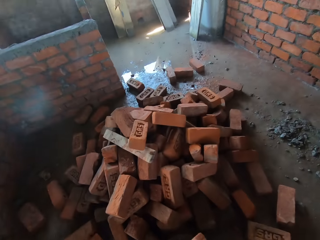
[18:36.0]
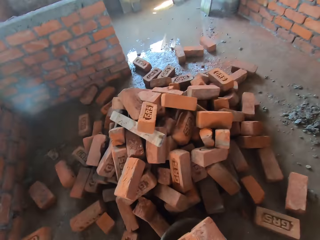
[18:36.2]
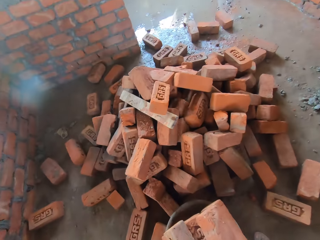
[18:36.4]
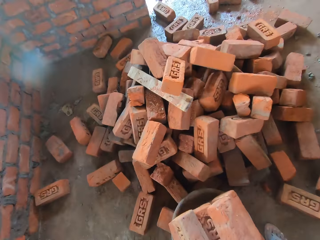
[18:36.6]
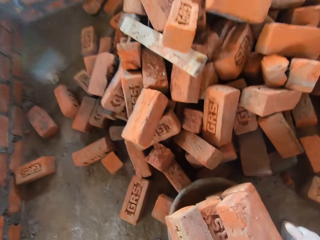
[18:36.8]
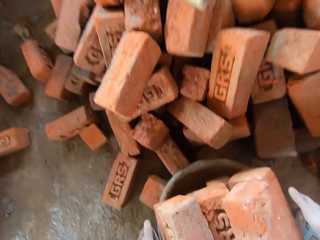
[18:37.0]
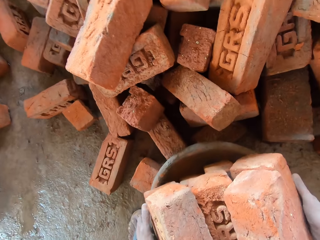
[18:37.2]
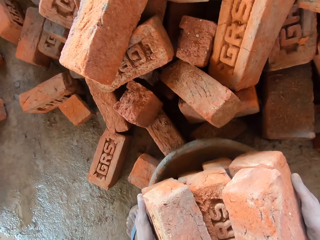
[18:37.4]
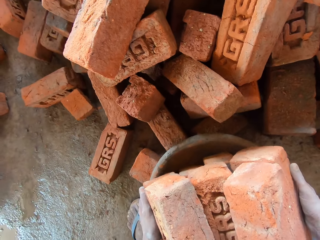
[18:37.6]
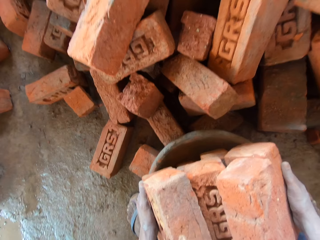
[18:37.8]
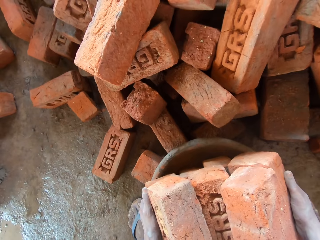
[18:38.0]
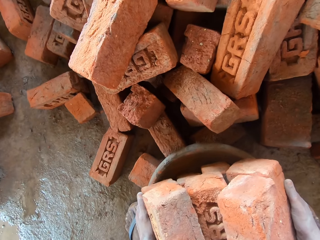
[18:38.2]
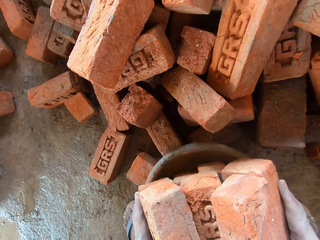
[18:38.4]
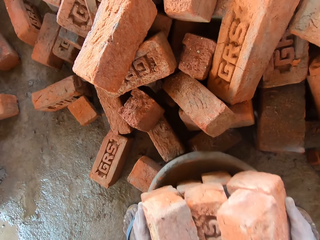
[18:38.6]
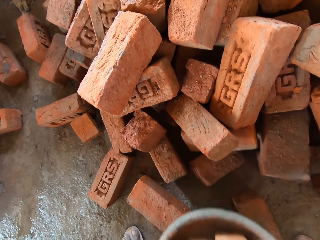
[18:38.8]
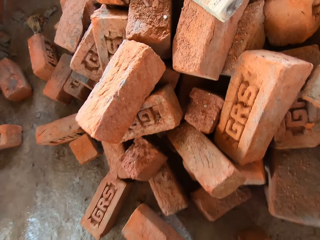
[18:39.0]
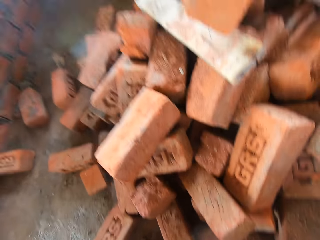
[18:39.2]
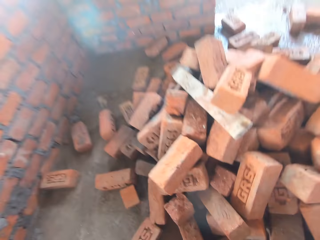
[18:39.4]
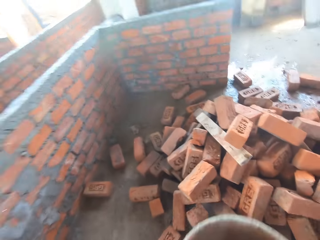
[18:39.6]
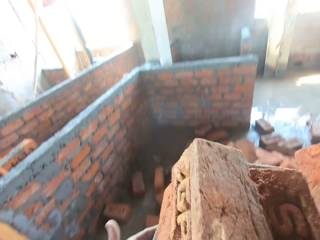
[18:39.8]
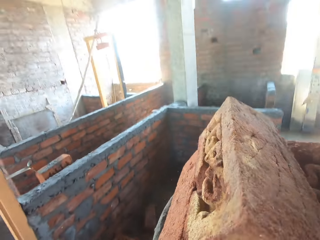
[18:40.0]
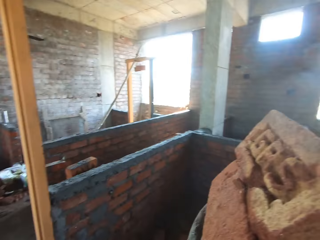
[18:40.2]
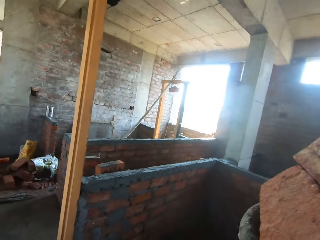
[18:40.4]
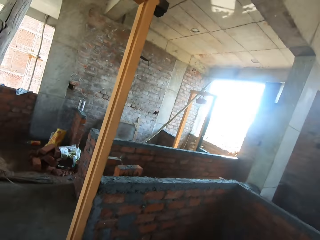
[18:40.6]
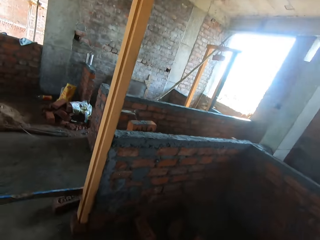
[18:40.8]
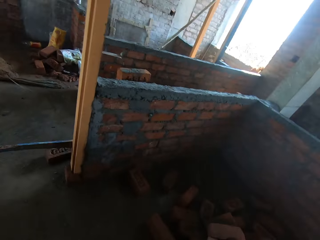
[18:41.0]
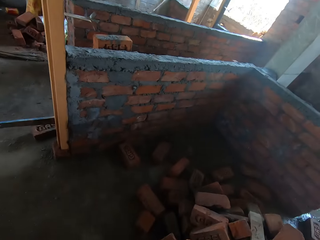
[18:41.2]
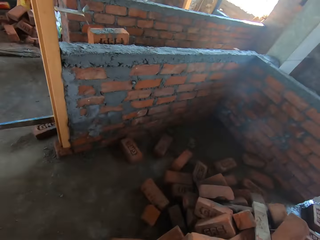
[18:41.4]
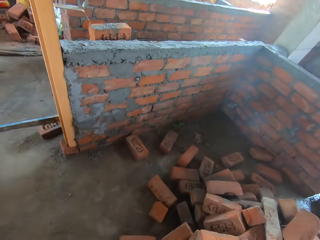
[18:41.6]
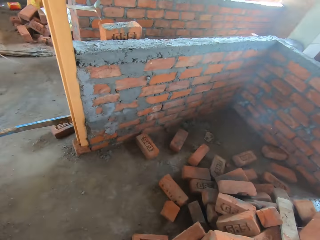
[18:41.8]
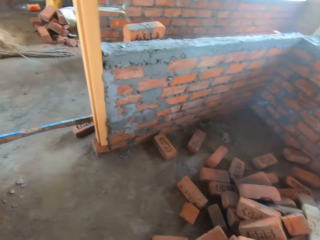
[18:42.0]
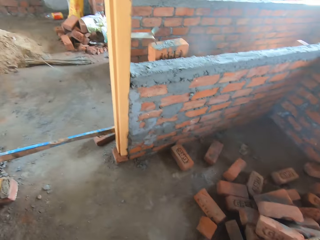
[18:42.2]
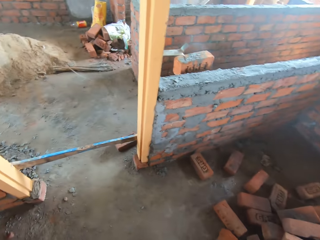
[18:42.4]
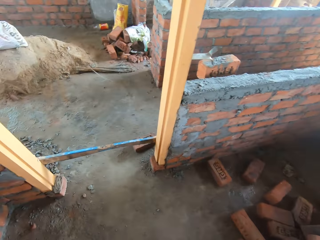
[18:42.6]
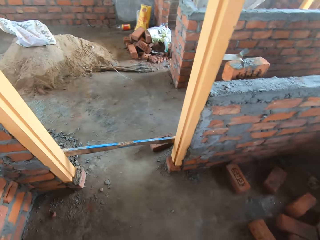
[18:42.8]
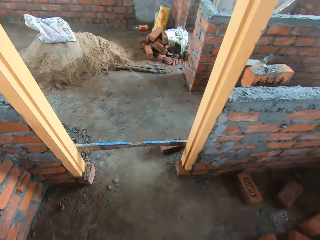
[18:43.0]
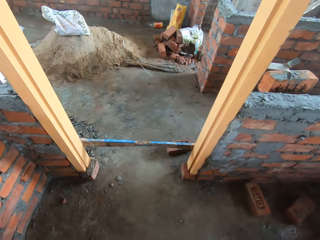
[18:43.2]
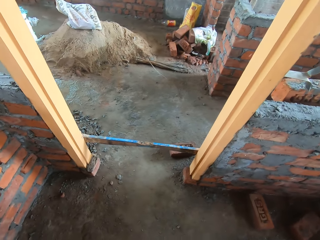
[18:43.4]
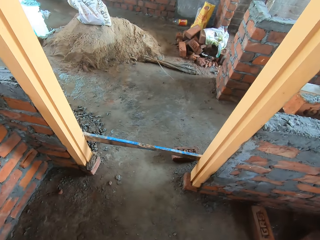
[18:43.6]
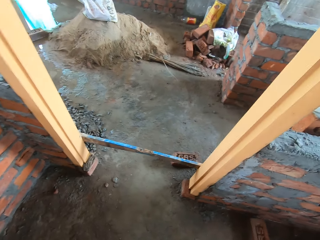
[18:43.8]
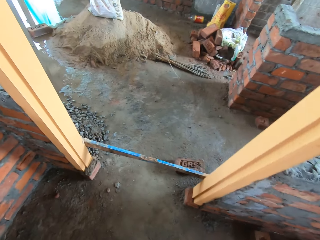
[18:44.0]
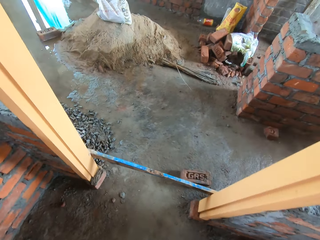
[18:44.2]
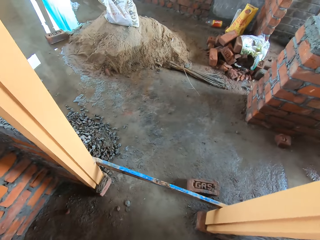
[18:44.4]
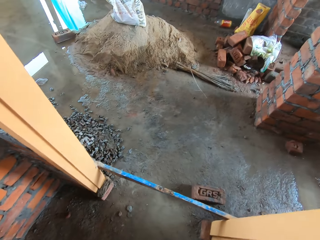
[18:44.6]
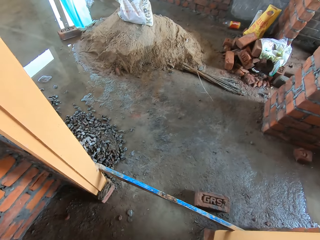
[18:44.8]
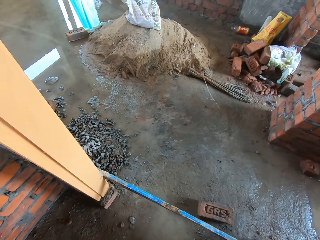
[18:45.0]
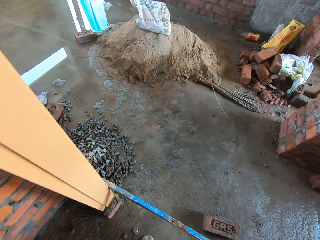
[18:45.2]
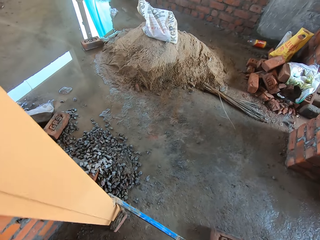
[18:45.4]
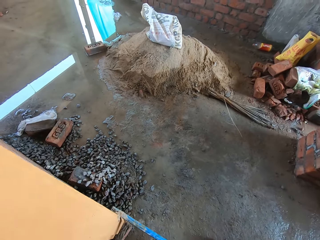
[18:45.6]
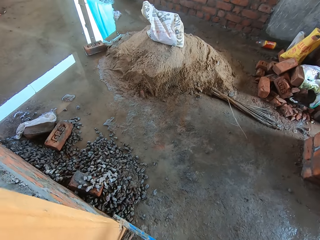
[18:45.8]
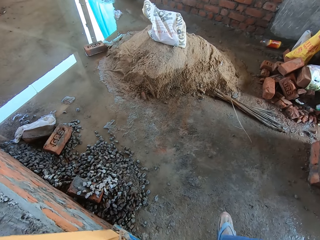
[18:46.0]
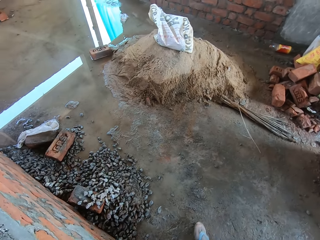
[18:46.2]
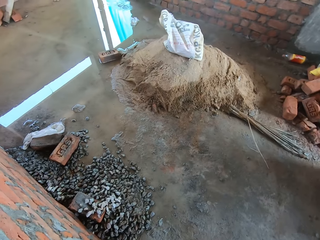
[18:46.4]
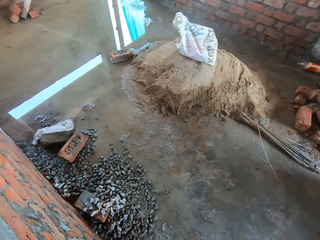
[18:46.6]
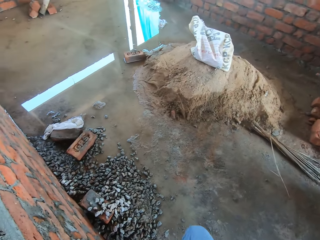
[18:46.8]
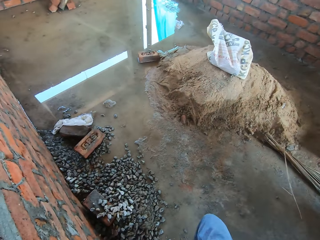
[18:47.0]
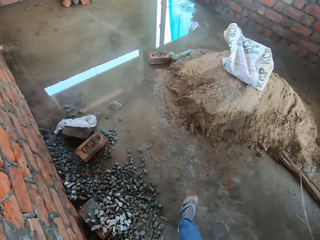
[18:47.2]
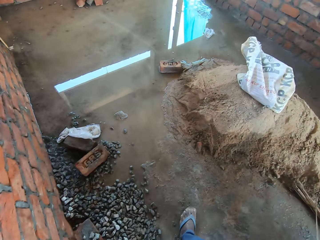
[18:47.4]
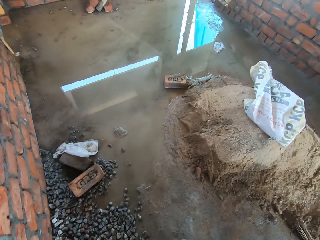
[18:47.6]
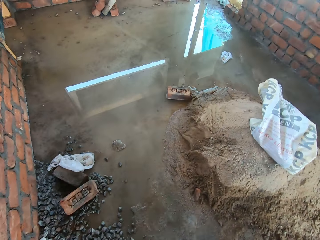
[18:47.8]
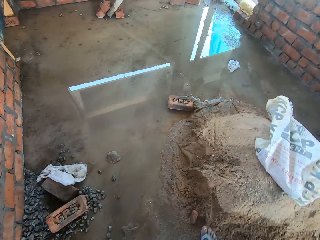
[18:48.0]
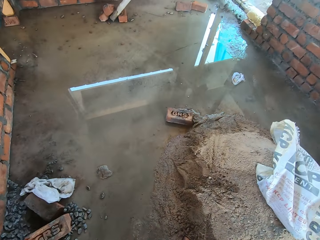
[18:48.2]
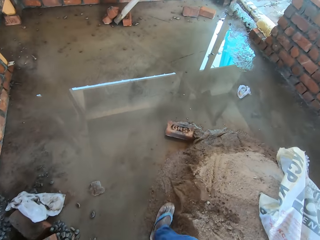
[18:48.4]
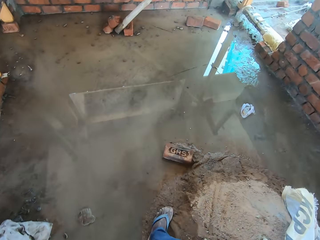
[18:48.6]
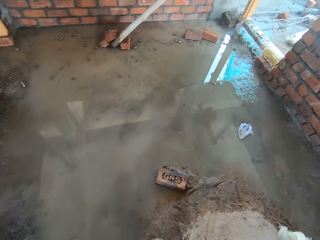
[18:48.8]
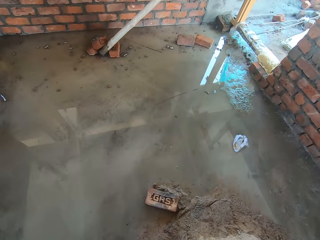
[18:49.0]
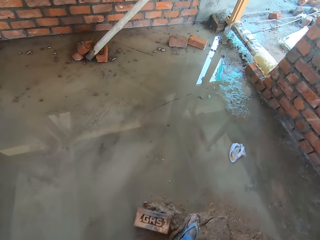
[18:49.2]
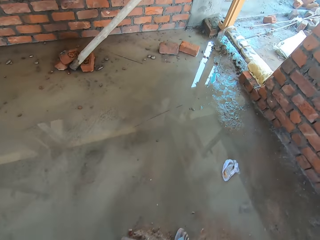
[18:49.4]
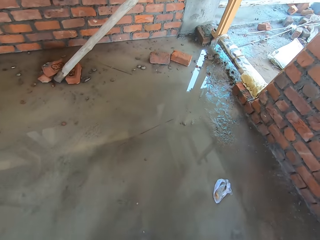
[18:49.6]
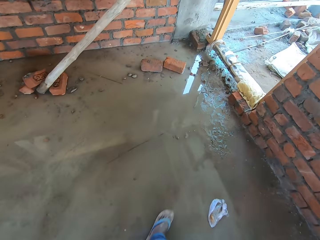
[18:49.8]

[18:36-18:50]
The camera wearer picks up a tray with bricks. They carry a basin. They walk around. They walk in the building.

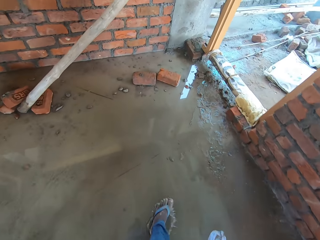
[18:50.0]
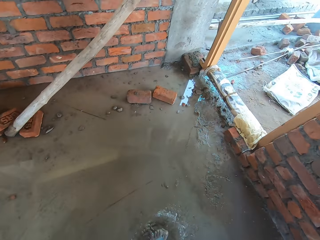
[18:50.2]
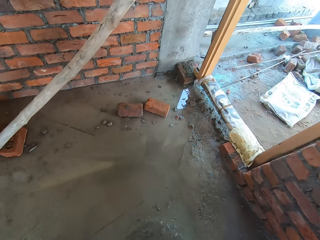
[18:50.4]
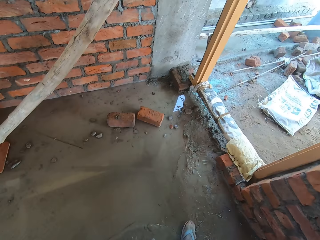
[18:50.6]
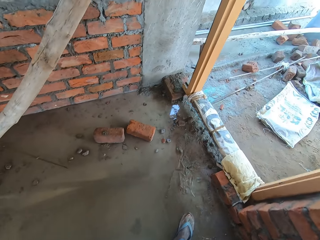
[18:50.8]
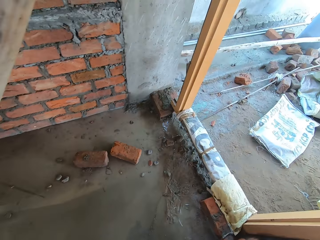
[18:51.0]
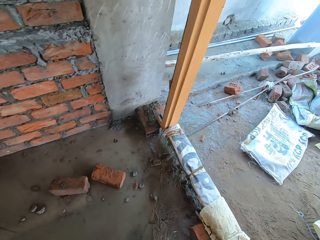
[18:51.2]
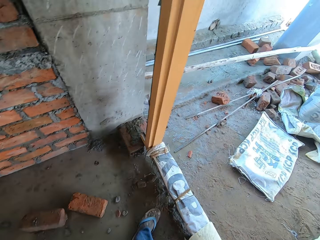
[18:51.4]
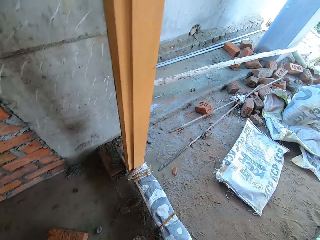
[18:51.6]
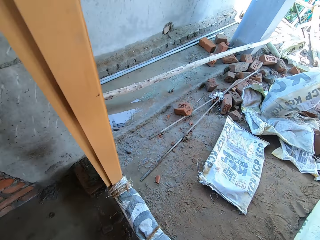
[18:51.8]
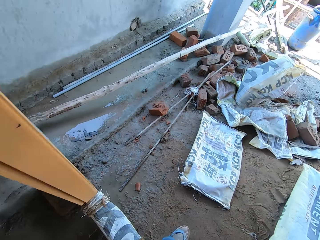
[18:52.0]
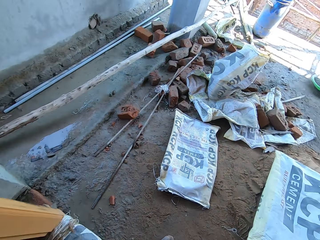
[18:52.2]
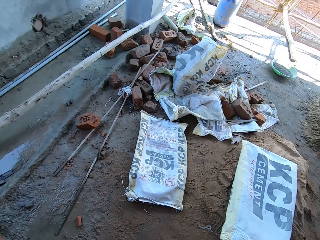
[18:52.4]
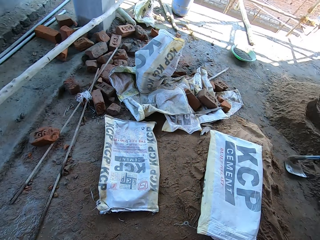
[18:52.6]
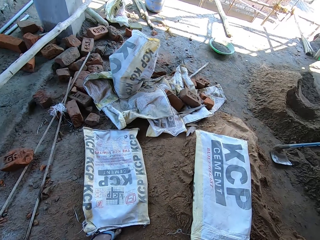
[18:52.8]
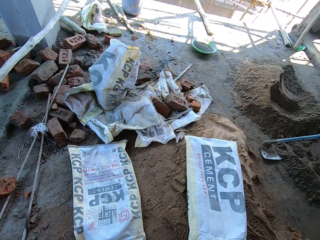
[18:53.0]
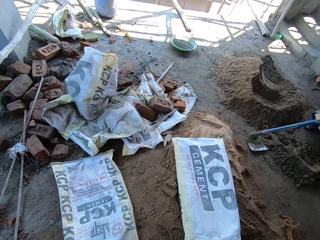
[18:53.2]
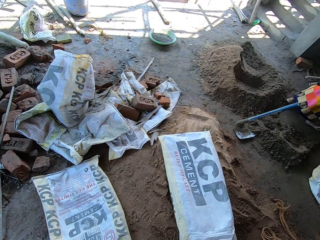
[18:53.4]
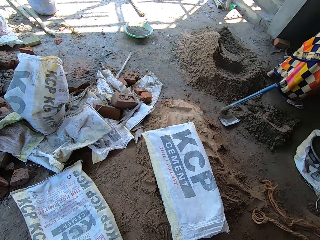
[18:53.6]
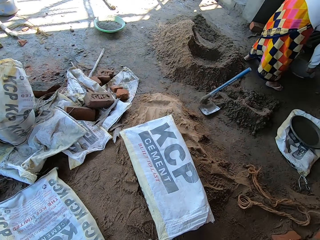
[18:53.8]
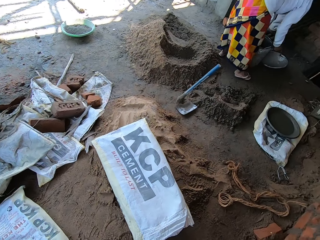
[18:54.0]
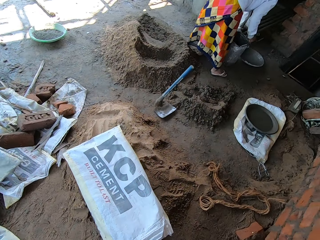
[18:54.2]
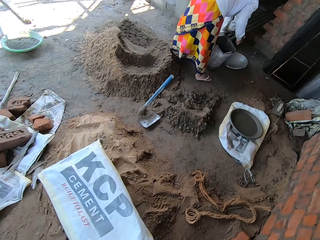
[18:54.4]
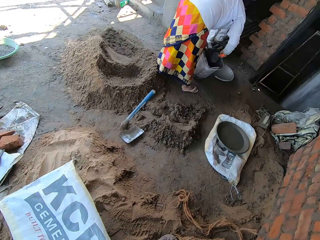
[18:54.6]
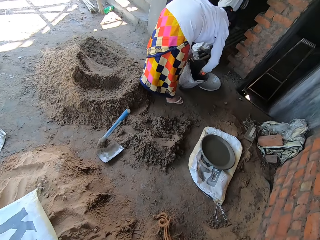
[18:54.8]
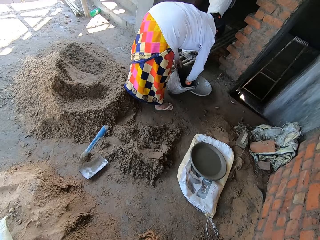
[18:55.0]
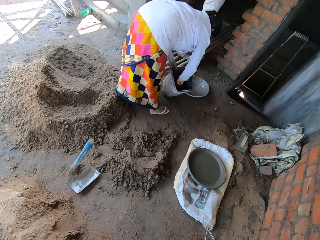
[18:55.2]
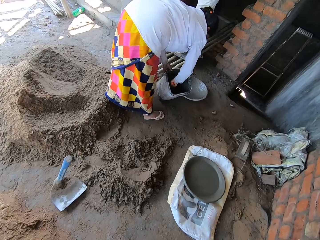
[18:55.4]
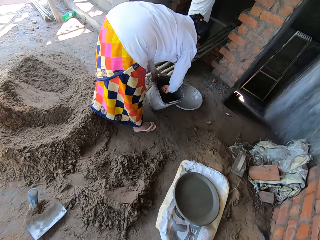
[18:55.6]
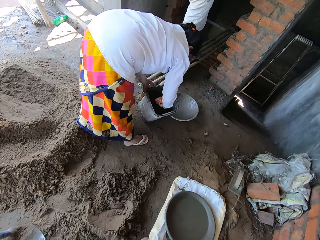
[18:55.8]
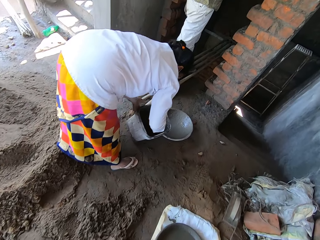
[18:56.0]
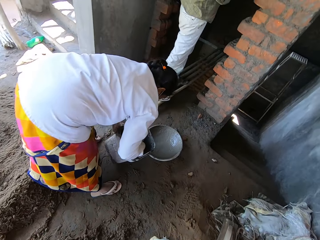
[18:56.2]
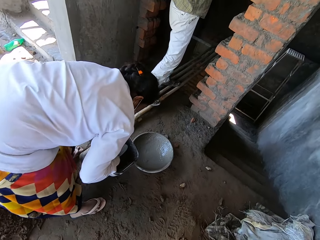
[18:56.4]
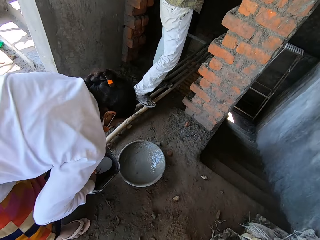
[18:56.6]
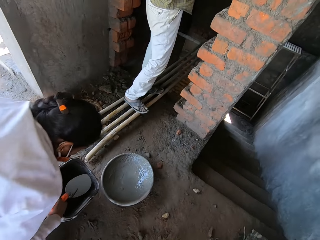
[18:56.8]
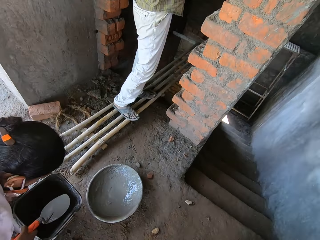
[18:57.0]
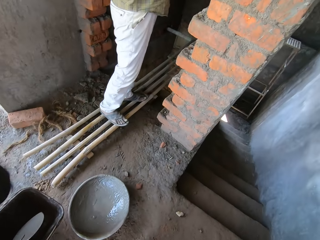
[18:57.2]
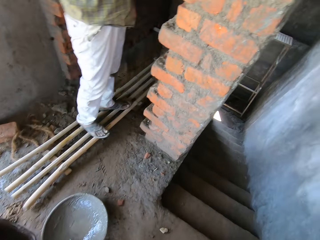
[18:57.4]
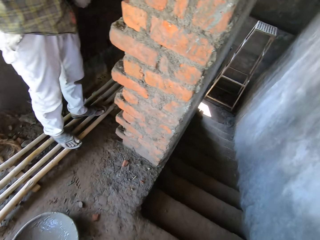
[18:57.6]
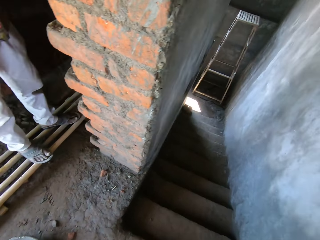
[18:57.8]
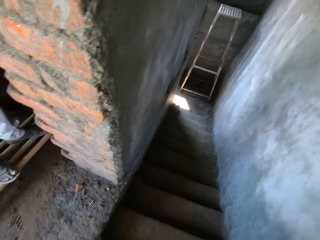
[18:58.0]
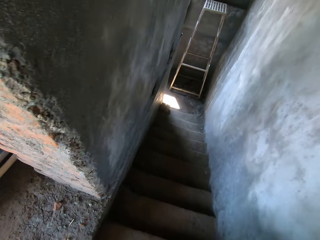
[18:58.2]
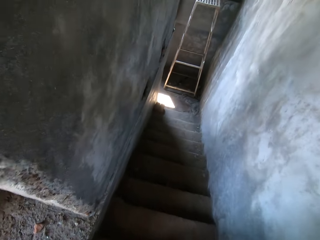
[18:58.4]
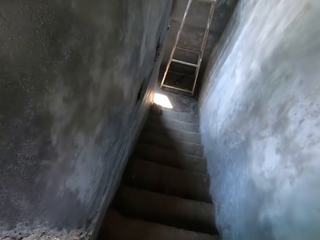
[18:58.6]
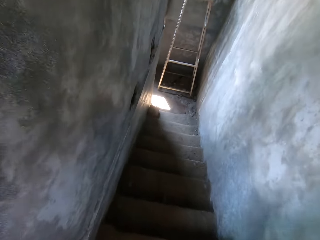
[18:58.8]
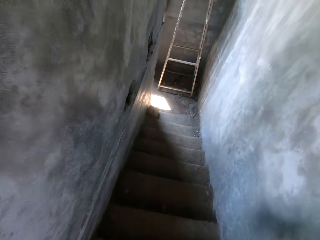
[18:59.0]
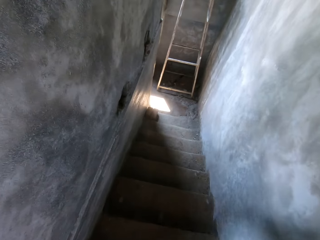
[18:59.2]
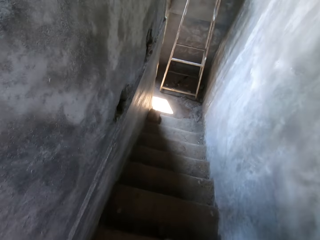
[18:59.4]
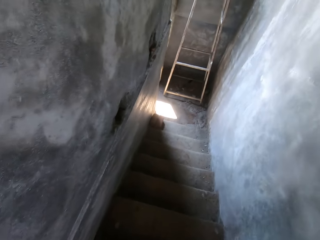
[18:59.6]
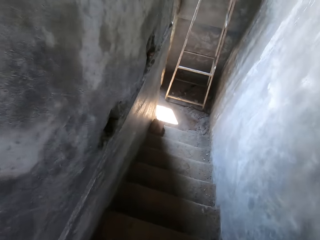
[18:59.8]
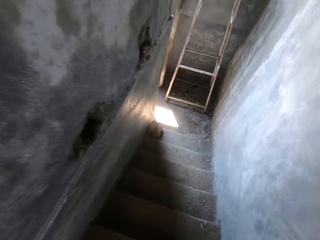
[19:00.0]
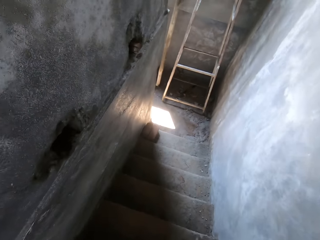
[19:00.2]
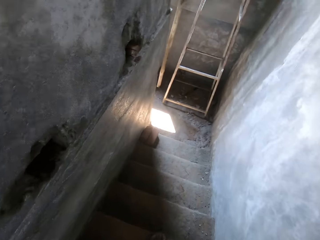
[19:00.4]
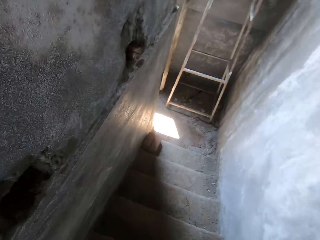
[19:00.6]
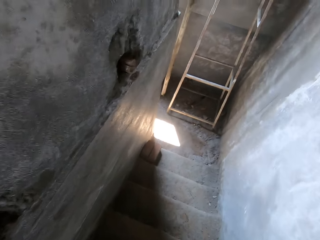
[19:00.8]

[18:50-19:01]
The camera wearer walks down the stairs.
